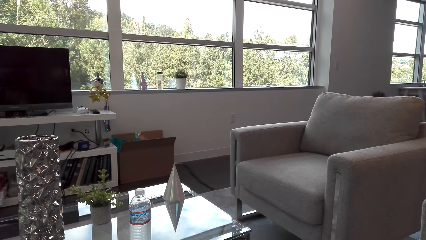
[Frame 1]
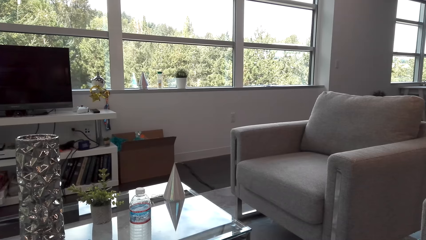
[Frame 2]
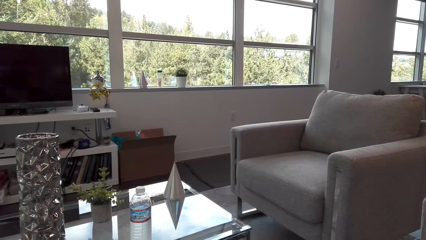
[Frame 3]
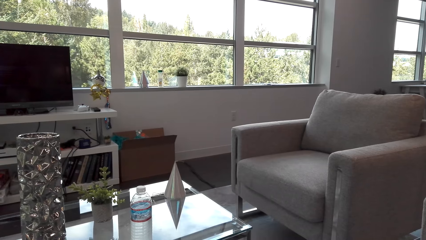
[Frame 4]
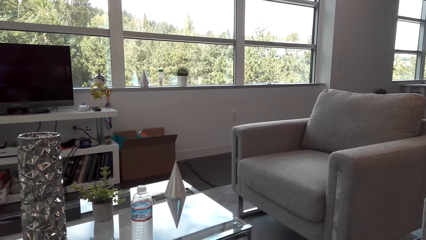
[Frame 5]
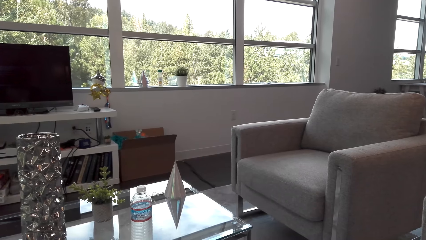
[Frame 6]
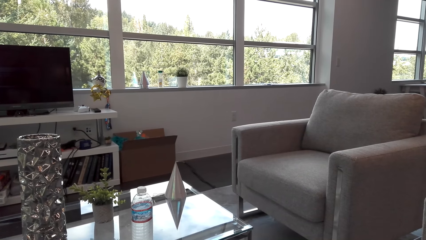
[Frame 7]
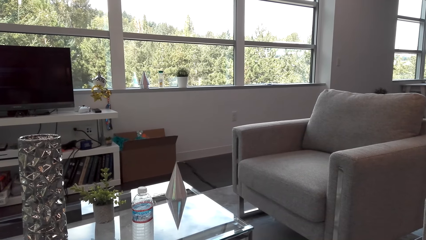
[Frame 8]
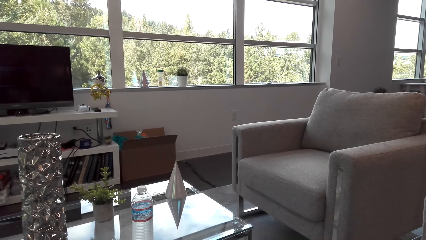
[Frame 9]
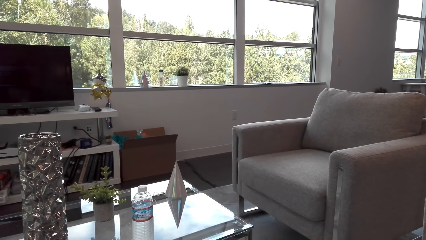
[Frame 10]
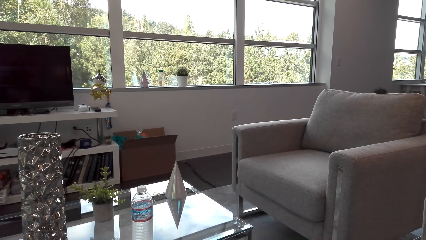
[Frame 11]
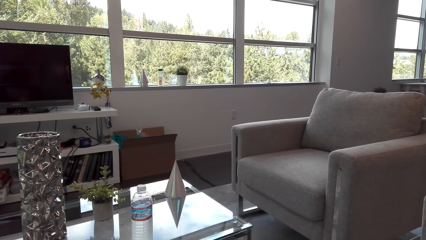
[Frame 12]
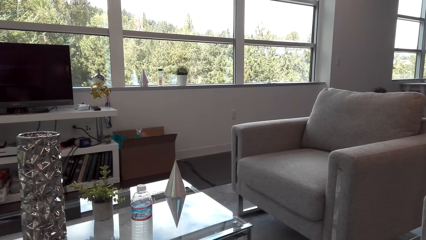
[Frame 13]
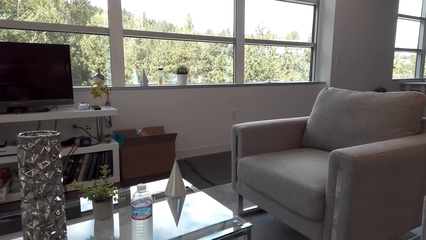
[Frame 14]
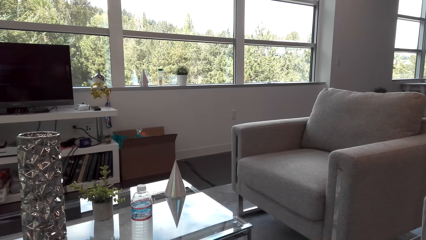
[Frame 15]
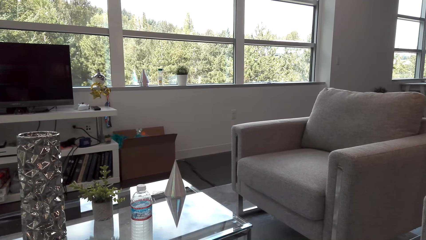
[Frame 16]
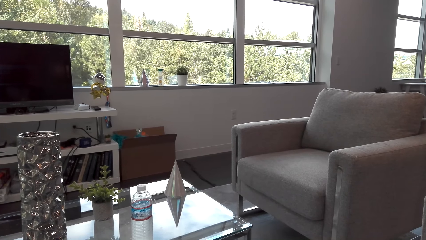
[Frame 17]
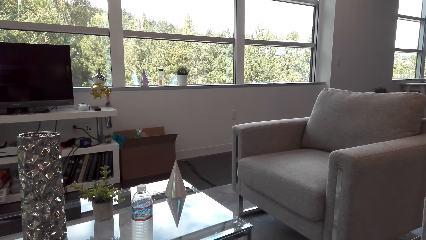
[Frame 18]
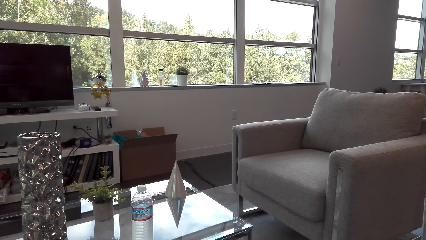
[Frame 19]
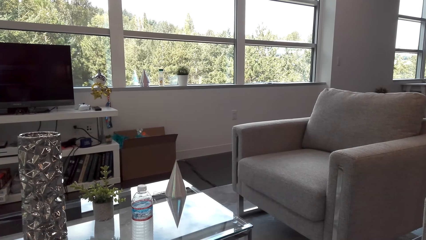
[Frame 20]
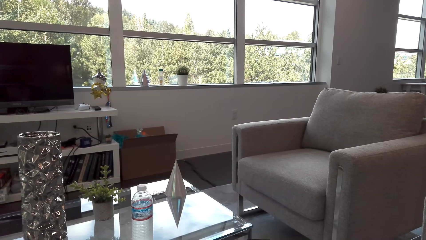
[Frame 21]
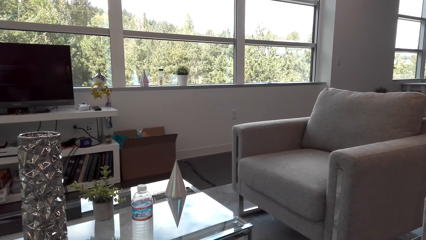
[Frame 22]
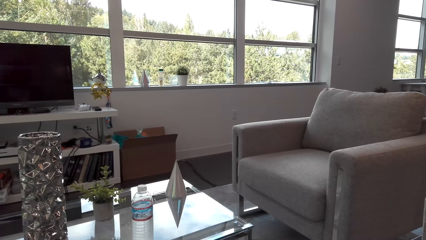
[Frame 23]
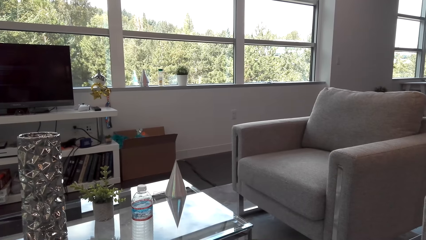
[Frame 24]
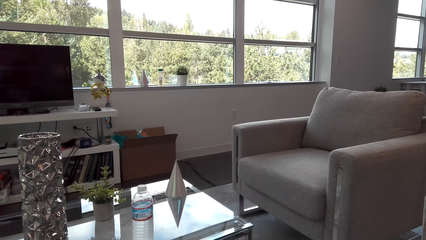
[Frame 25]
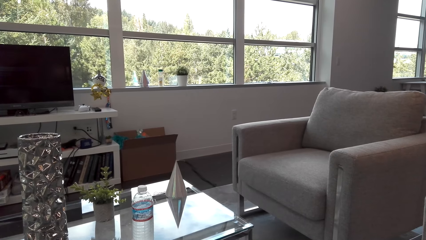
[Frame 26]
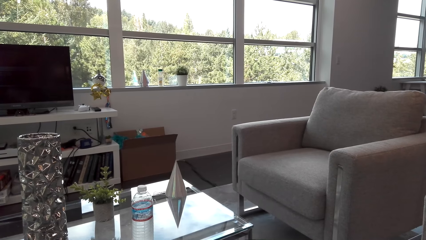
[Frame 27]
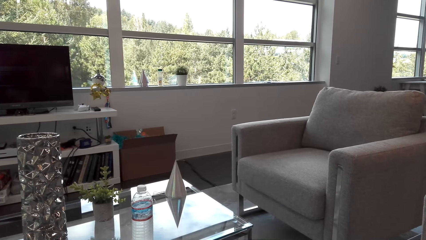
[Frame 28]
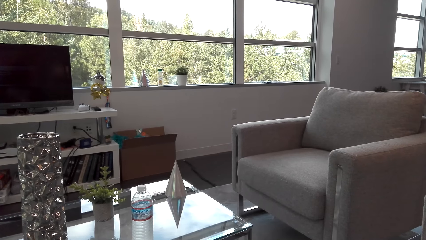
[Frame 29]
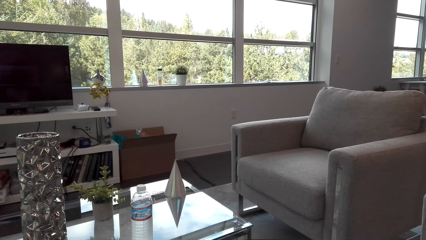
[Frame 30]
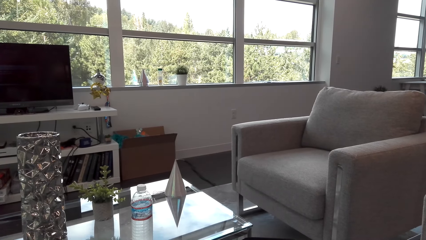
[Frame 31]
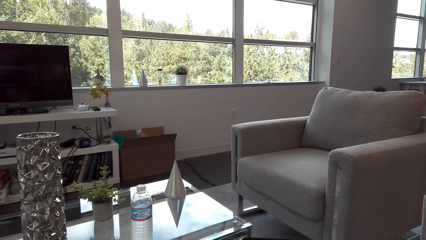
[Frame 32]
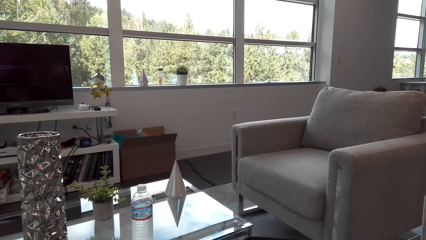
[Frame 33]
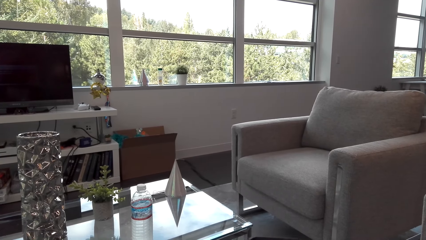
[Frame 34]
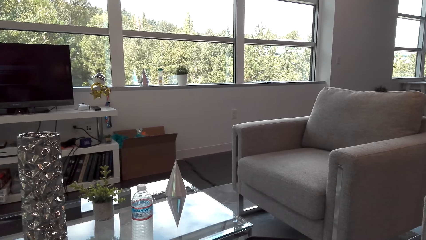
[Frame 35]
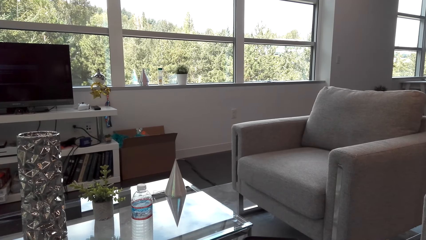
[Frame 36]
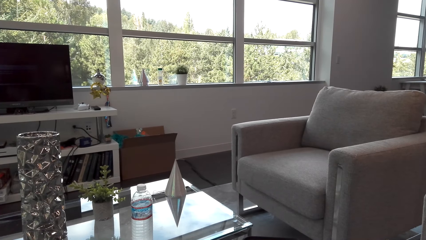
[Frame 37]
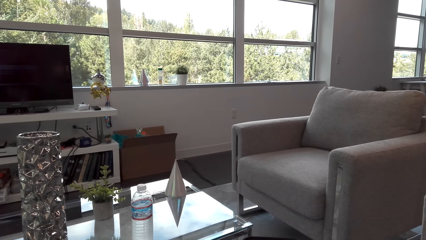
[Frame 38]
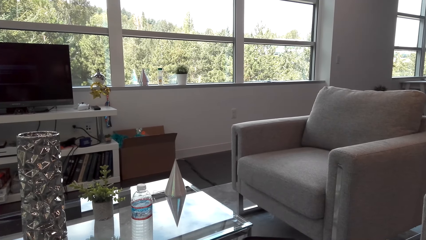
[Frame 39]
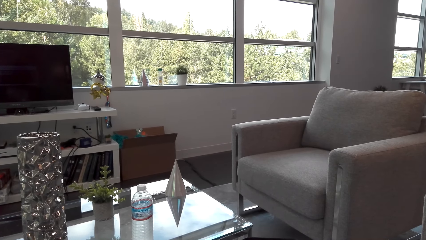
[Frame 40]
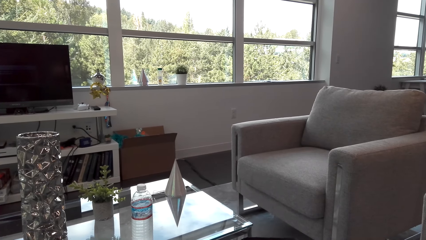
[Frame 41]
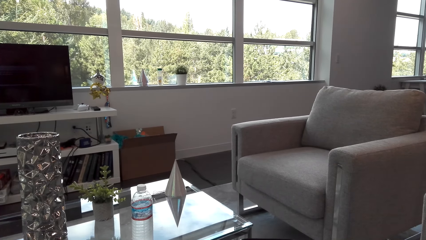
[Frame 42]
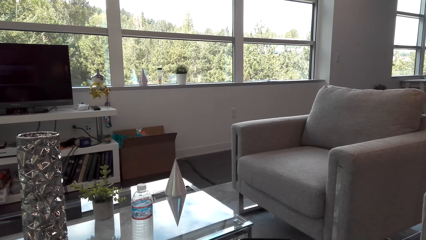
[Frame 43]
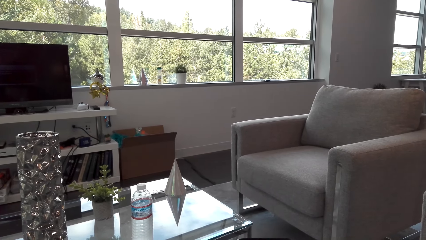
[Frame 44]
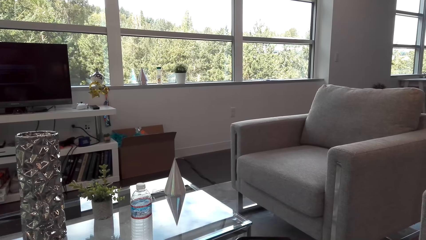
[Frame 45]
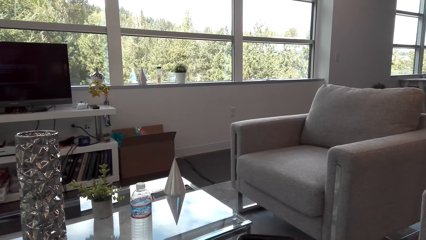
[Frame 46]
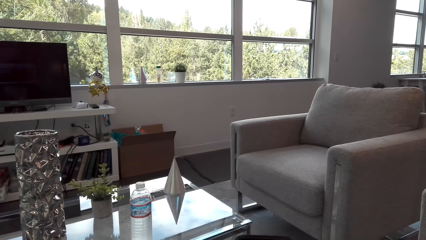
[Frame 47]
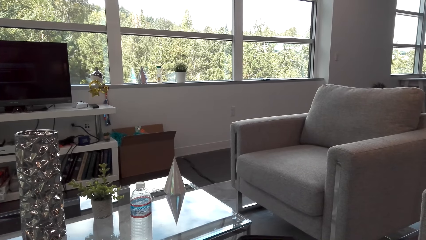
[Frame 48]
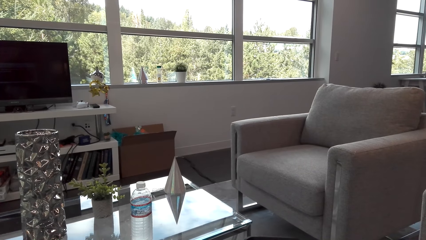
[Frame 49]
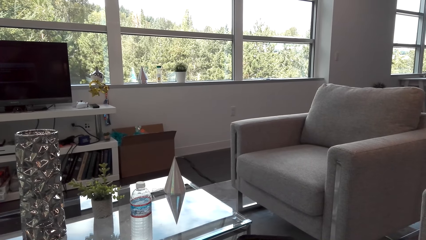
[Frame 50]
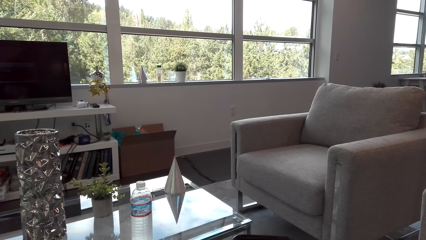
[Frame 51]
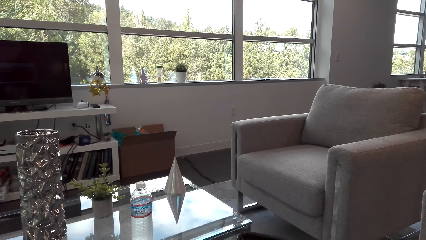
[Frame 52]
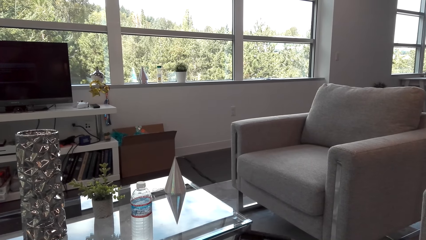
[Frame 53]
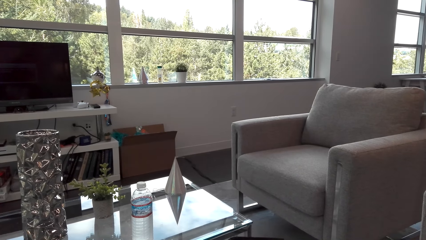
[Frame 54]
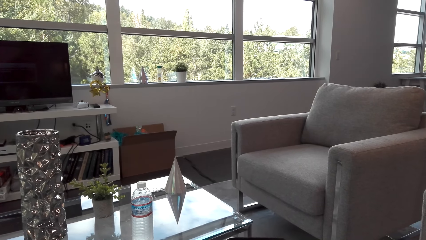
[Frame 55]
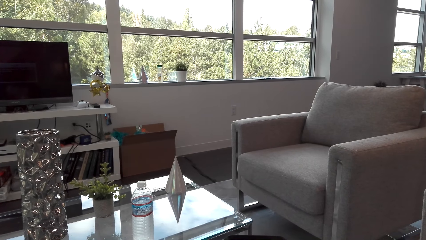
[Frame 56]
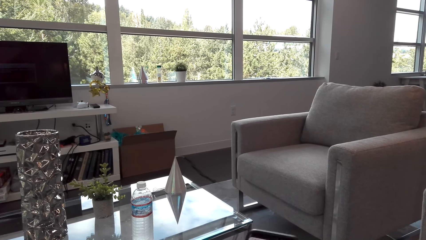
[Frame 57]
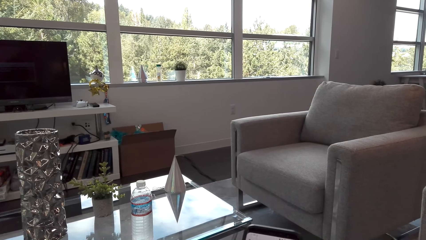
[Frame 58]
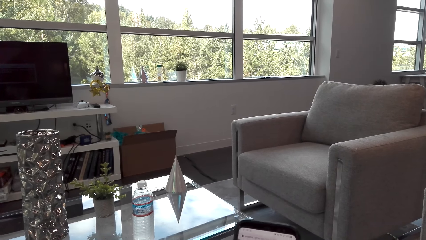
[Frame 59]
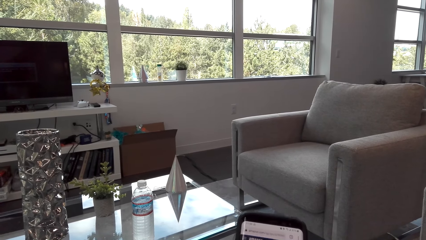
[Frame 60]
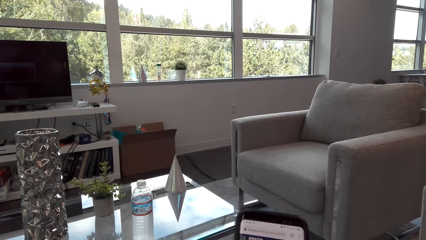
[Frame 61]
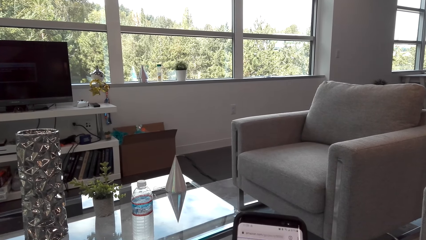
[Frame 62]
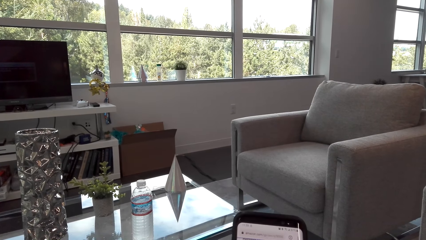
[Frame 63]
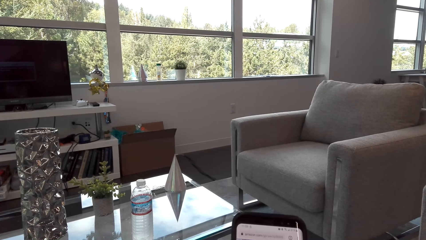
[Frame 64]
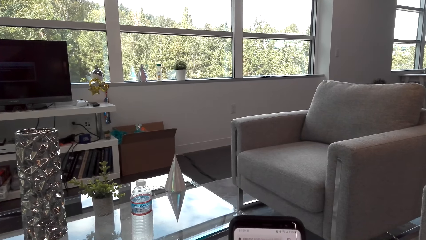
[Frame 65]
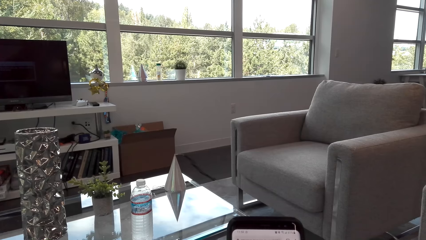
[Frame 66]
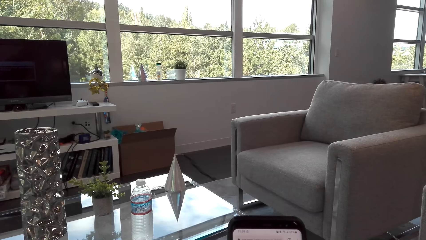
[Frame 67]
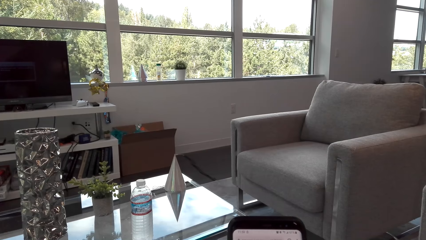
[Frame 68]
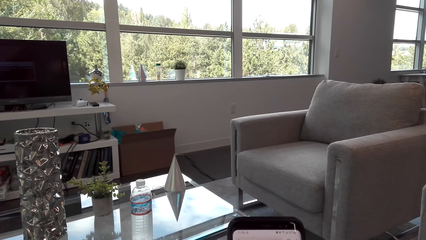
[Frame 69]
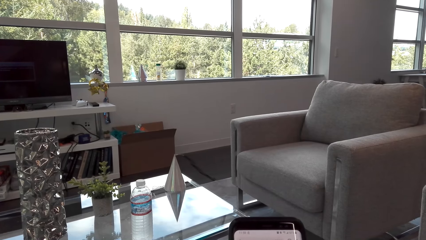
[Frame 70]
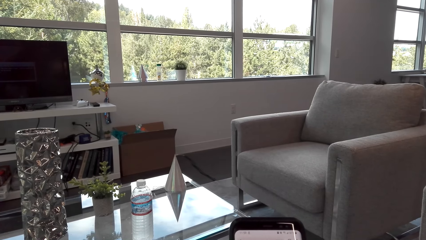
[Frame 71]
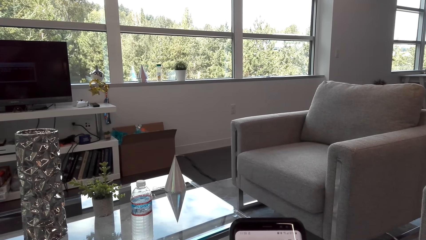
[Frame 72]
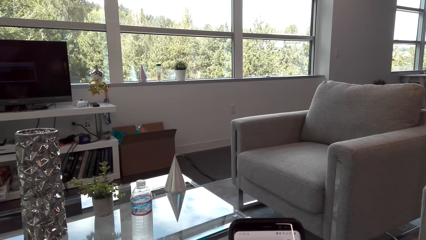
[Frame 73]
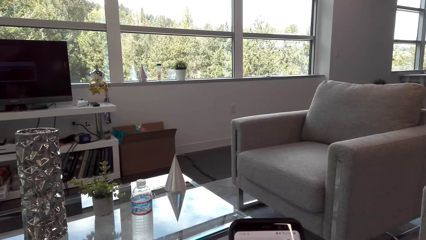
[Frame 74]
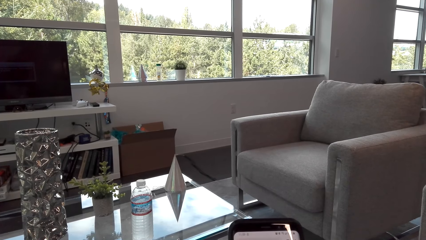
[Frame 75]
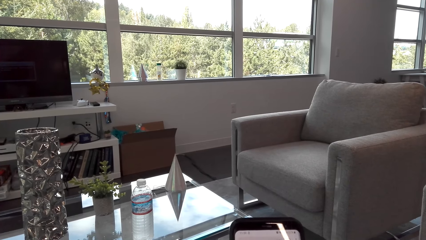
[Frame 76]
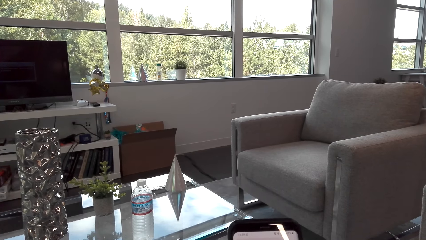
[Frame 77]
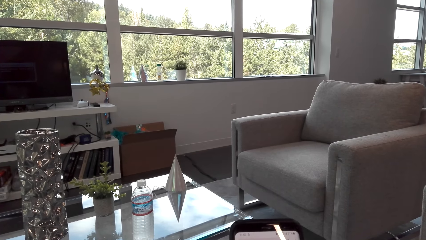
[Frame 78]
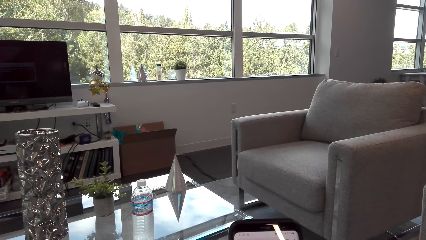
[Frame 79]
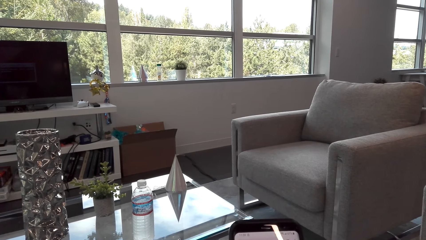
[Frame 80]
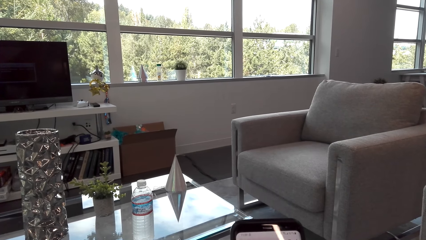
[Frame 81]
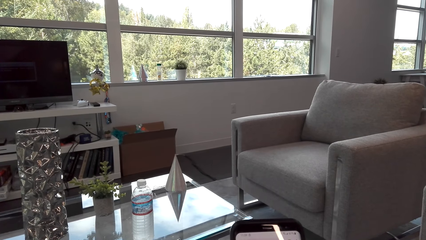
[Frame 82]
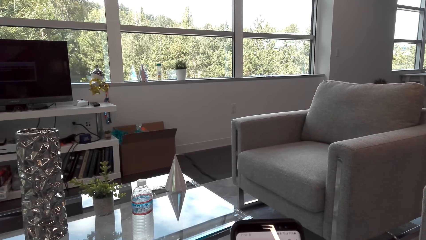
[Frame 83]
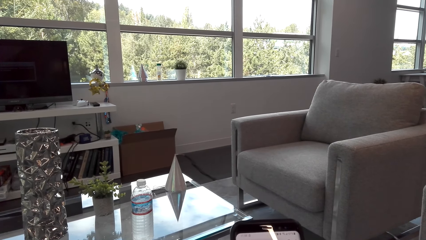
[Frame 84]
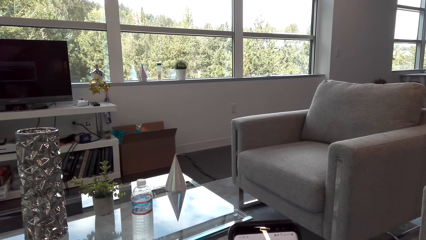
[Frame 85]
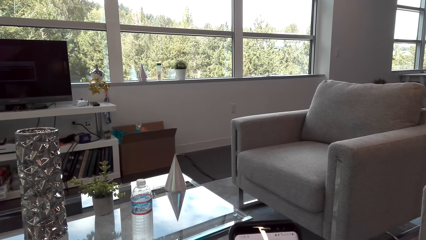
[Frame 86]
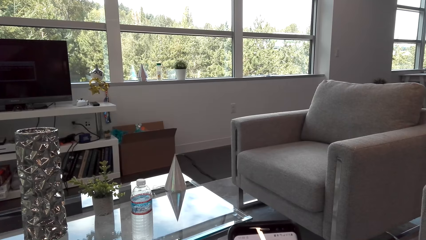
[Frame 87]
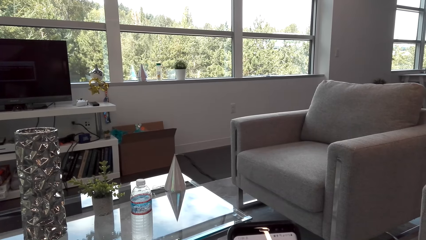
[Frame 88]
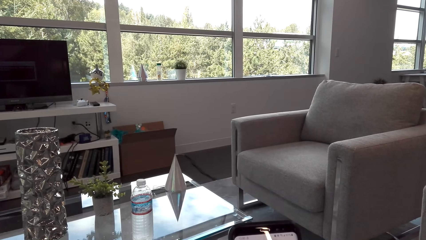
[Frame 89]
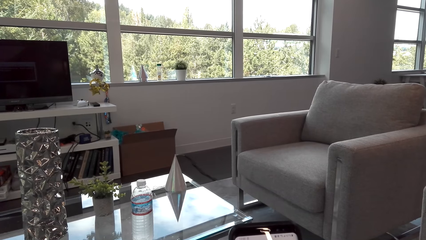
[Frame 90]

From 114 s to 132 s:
The camera wearer scrolls the phone.
